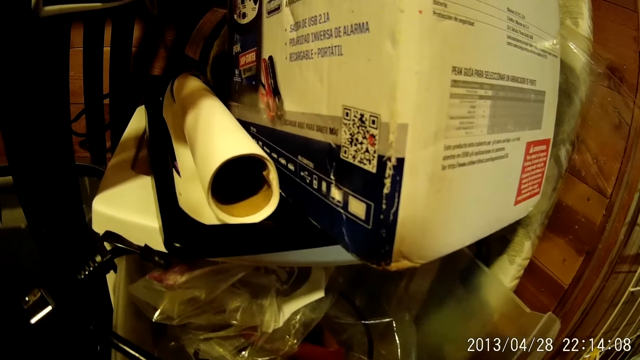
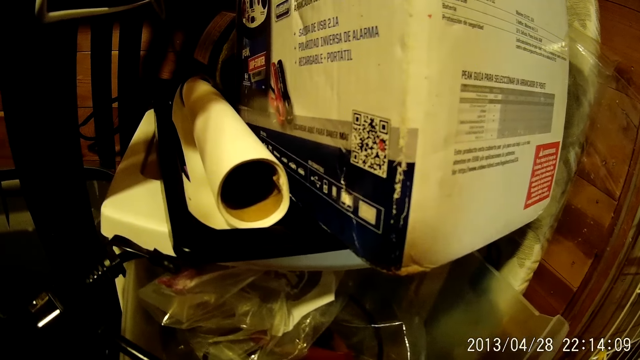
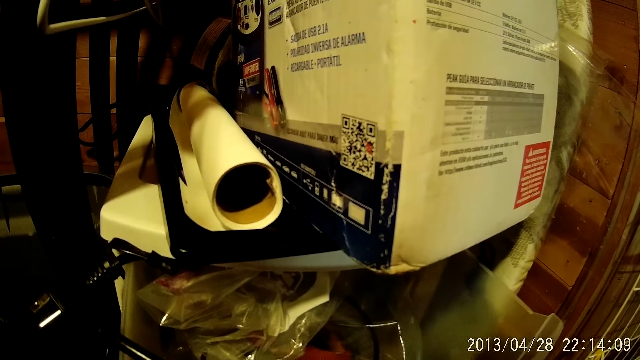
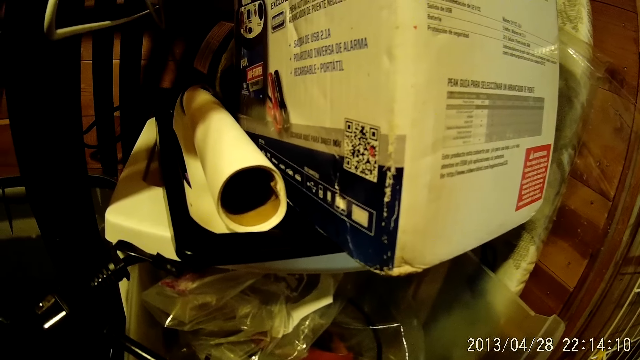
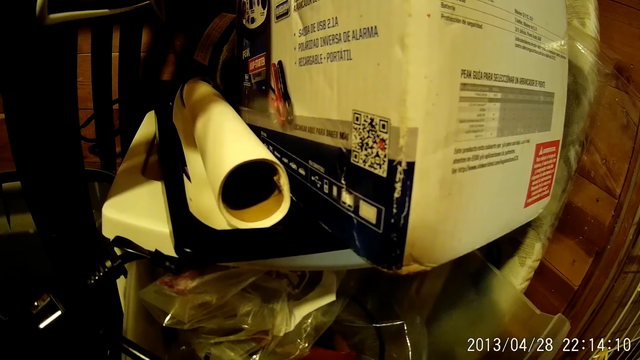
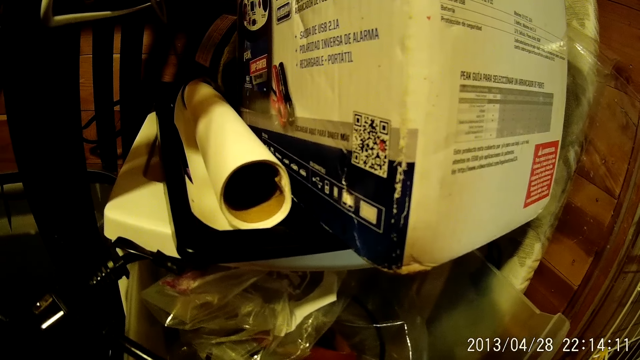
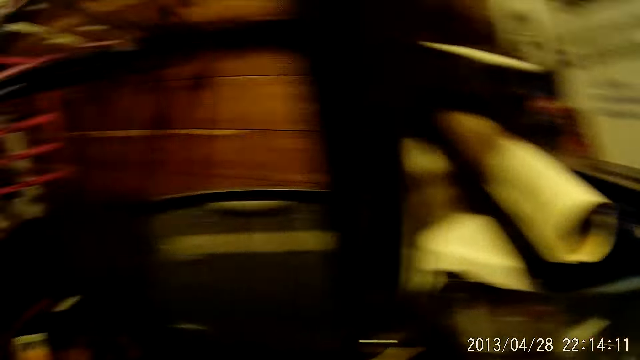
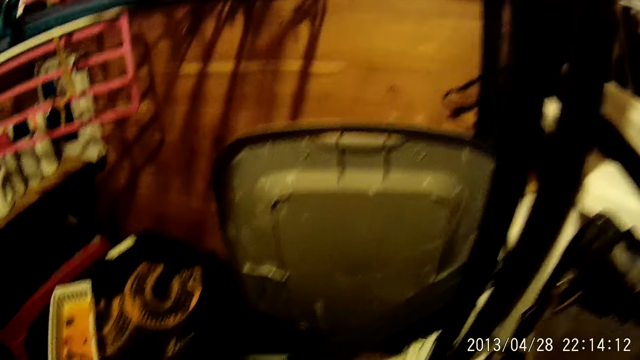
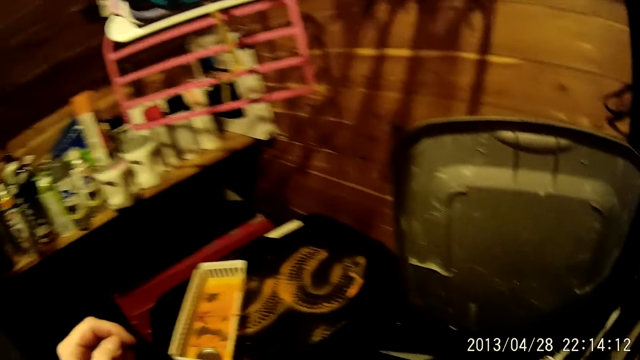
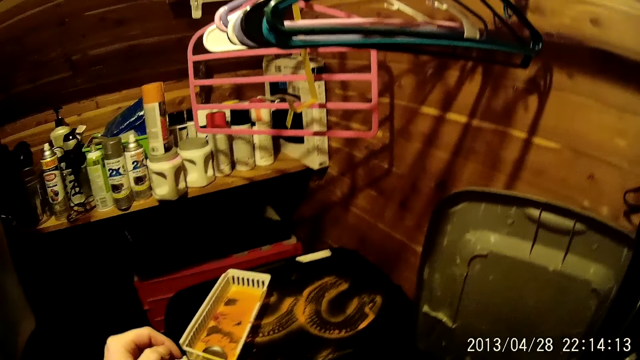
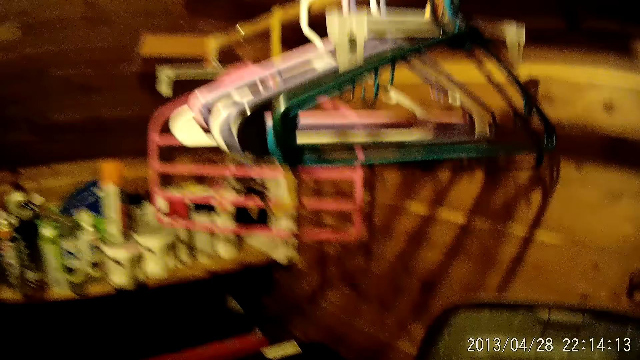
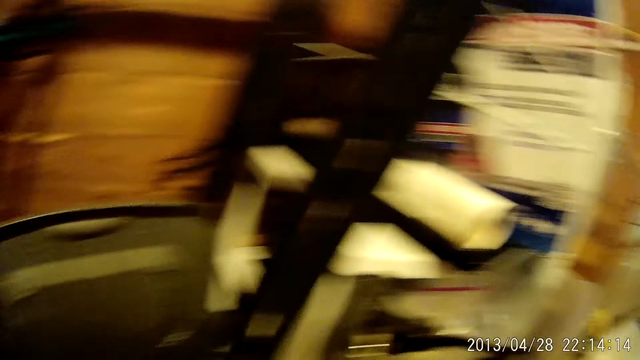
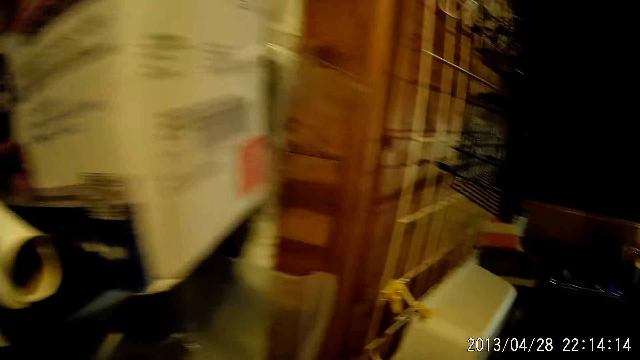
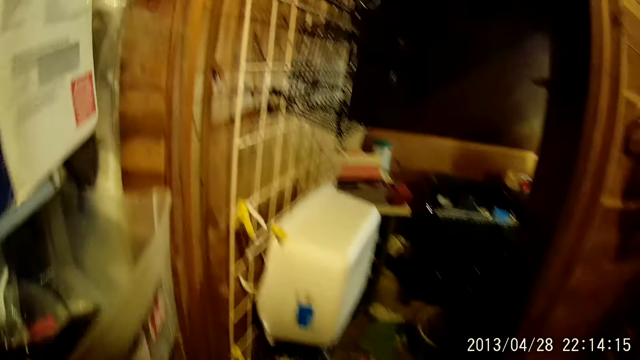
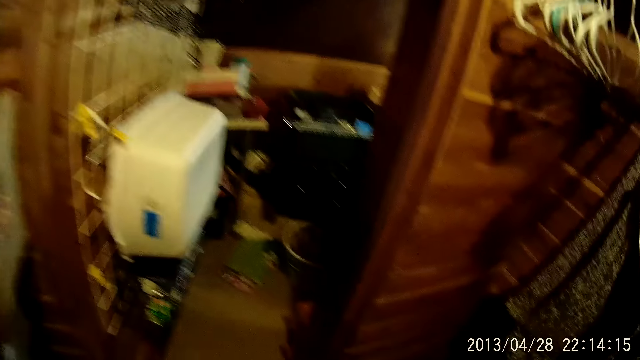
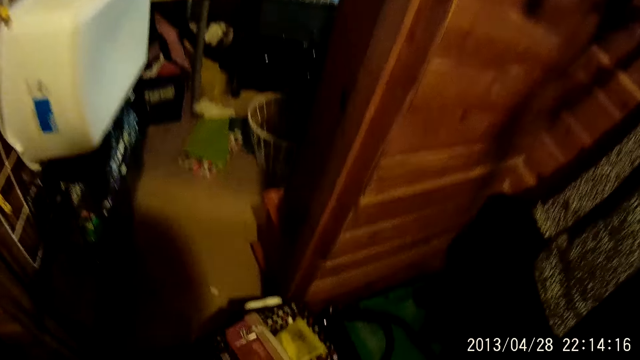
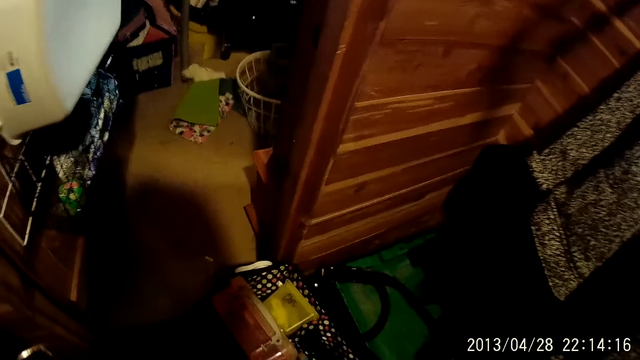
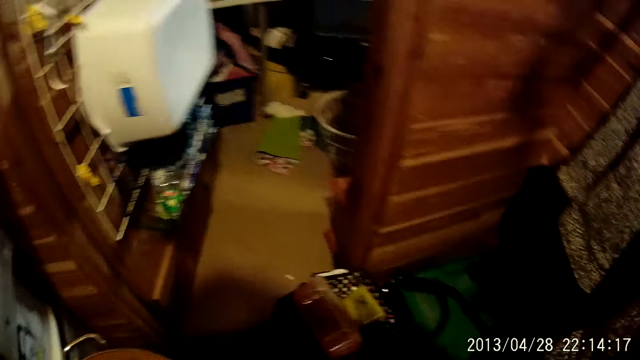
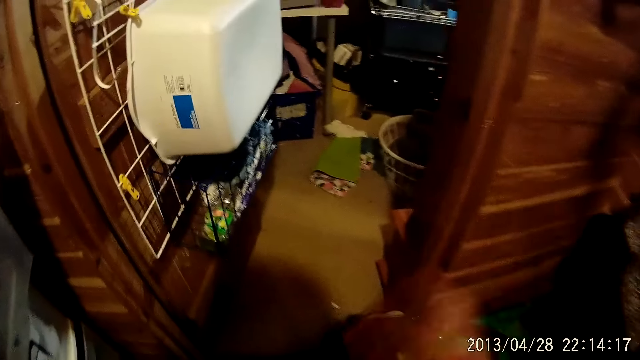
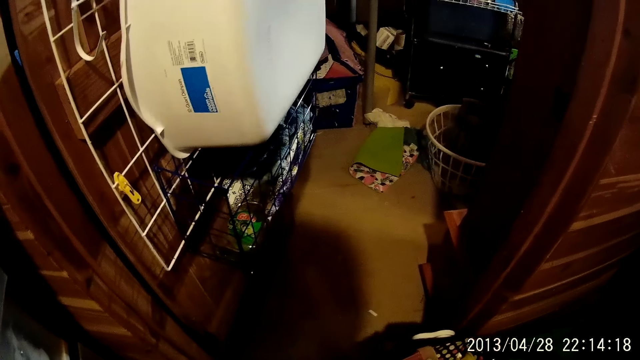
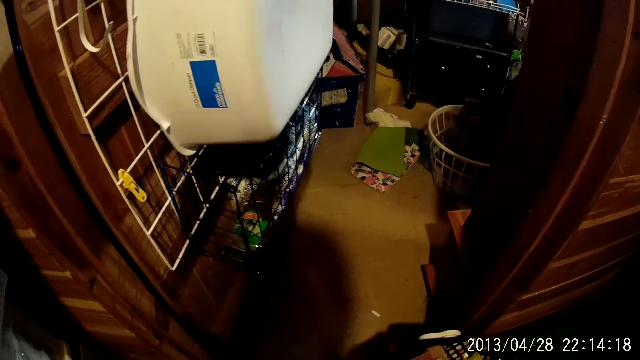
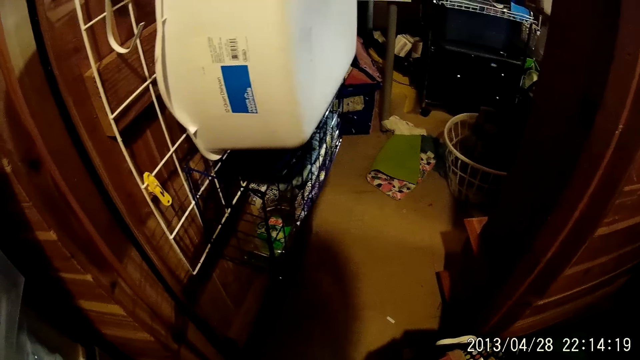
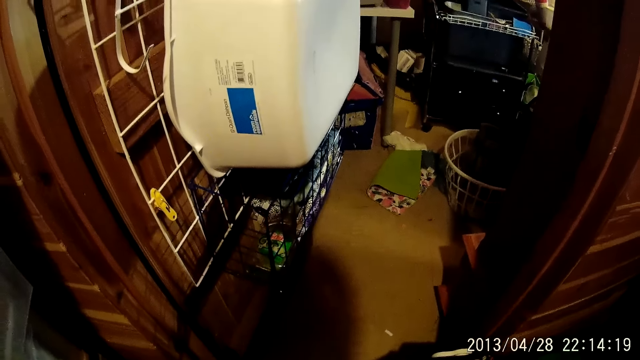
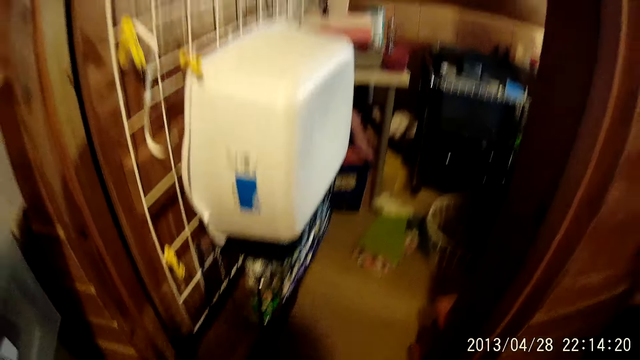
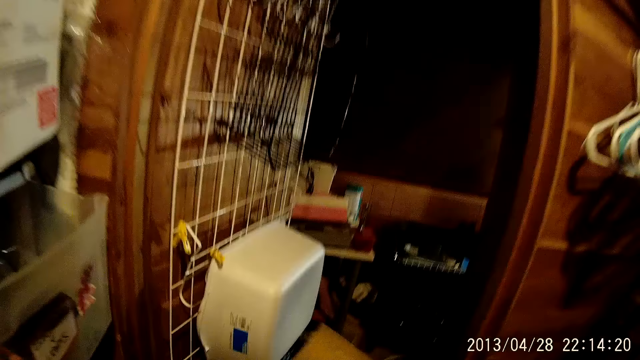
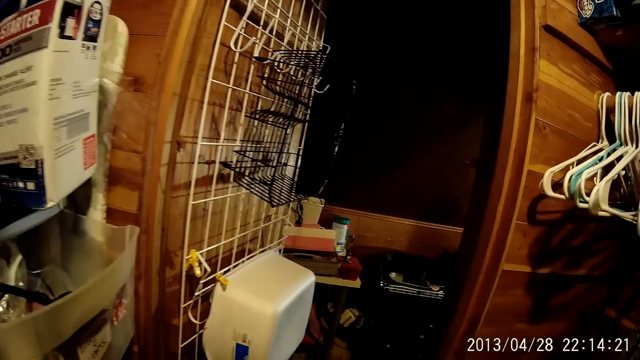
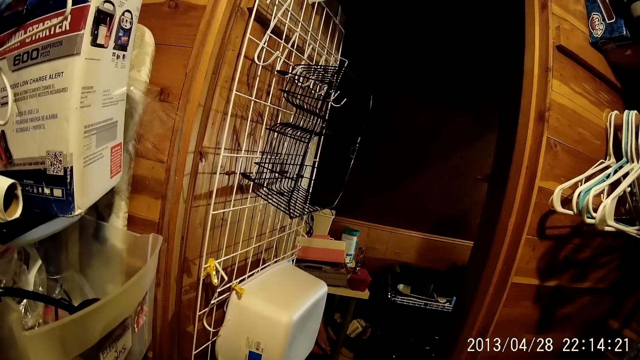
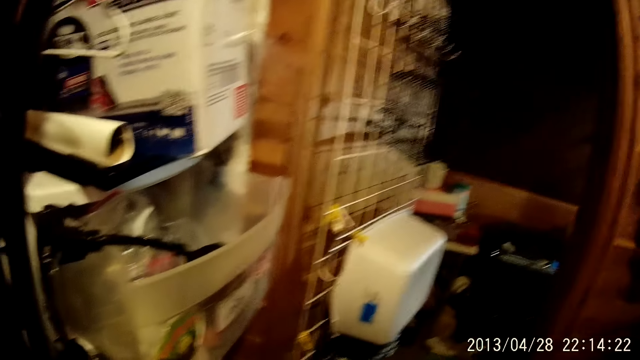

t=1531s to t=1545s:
The camera wearer moves around. They move a hand up. They move a hand down.

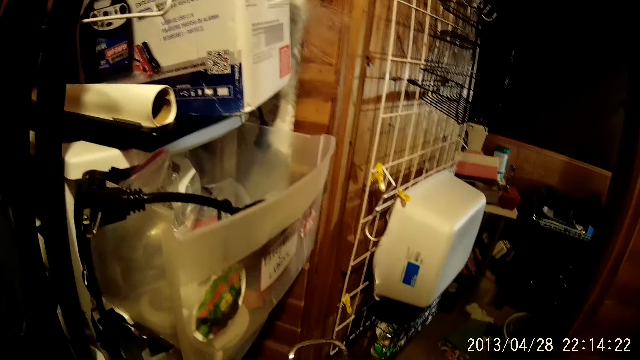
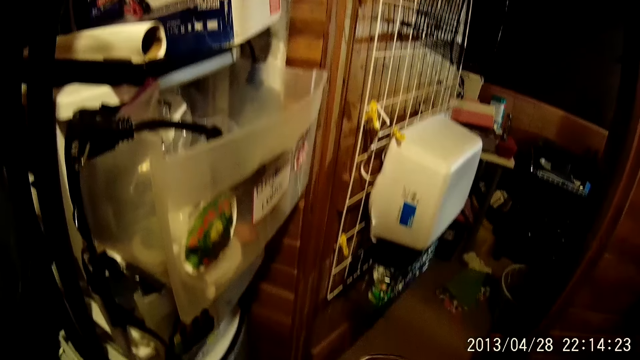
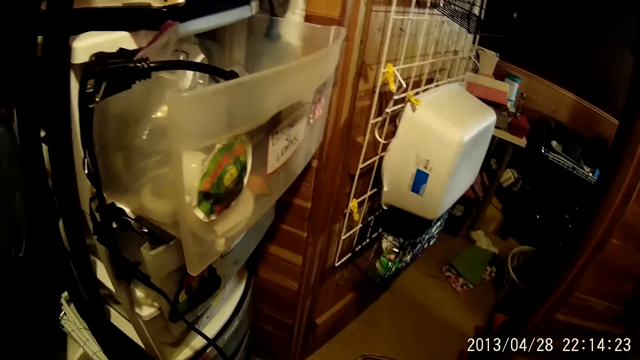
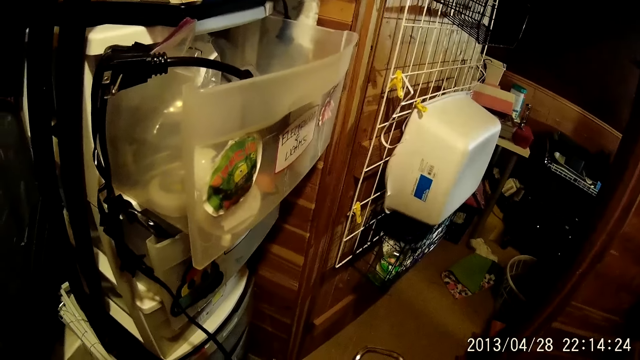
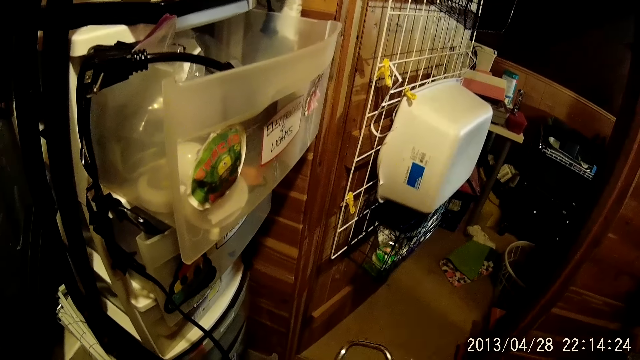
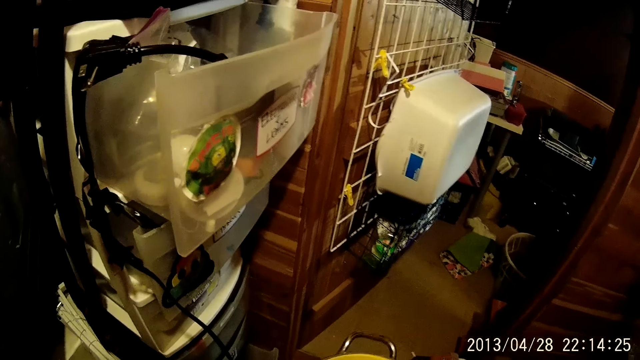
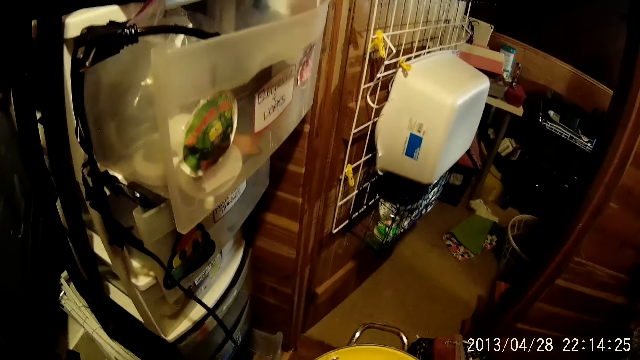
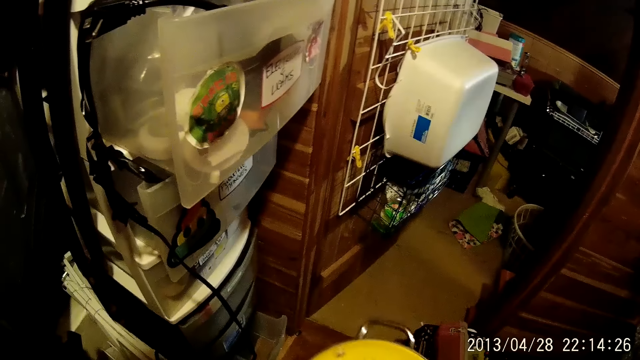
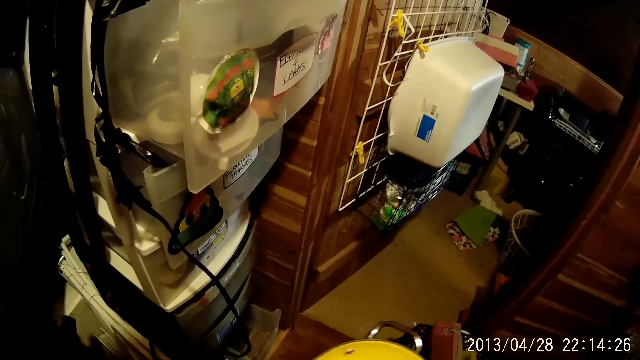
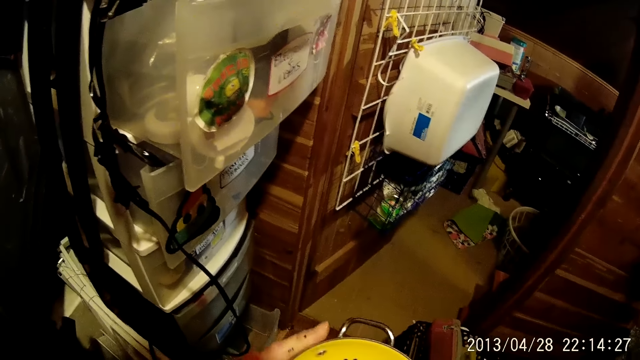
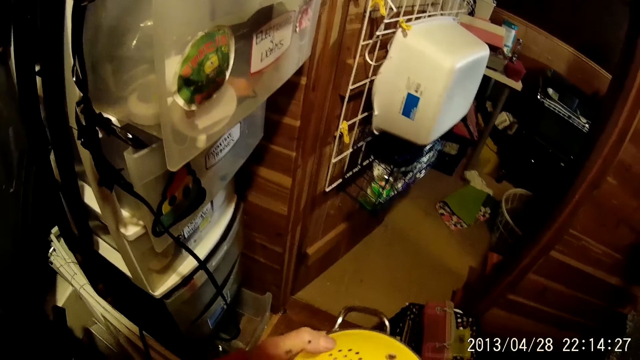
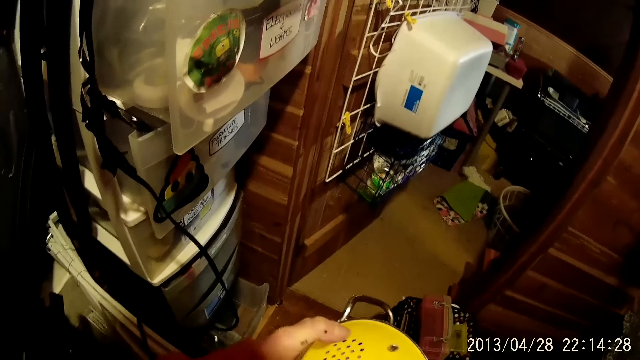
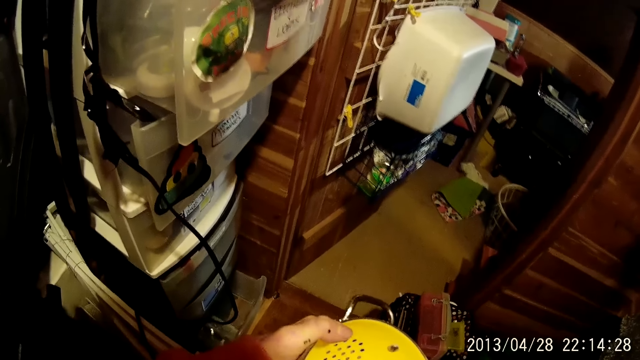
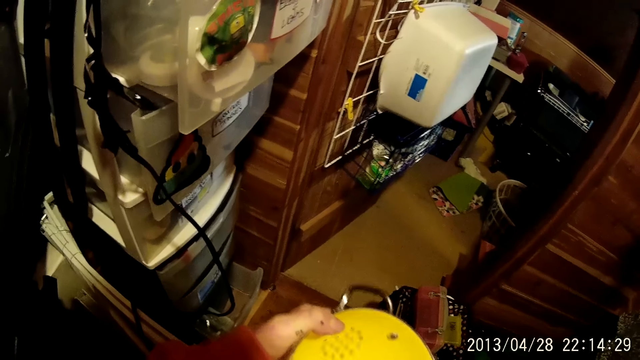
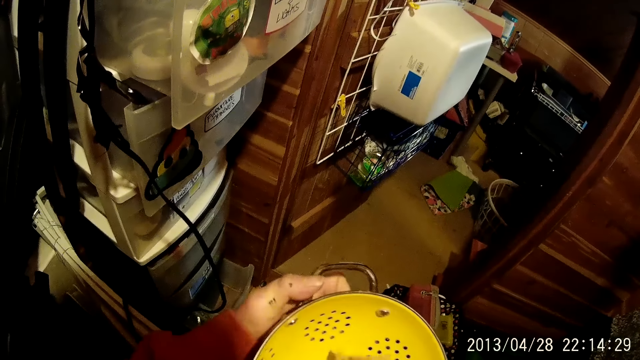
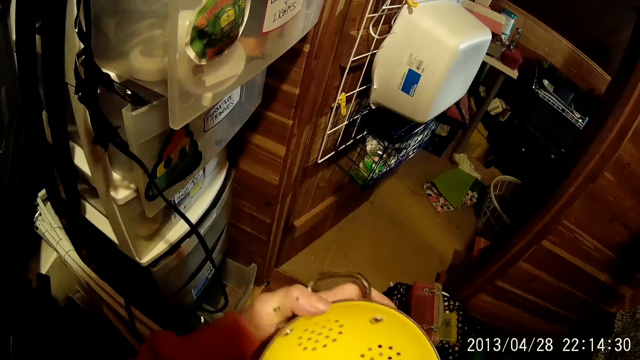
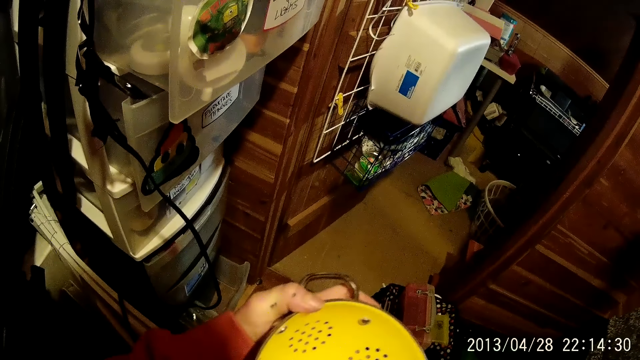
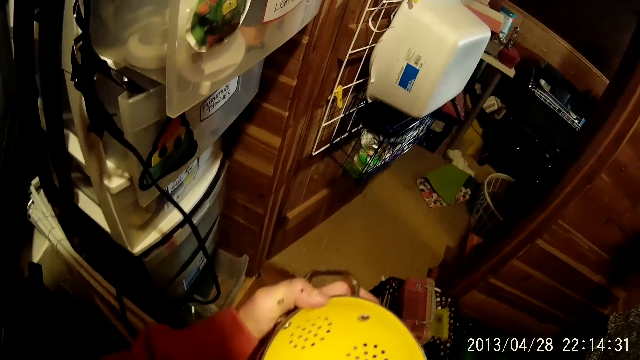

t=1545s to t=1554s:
The camera wearer scrubs a tin. They hold a container.
